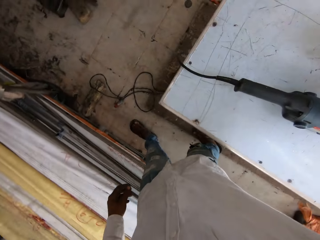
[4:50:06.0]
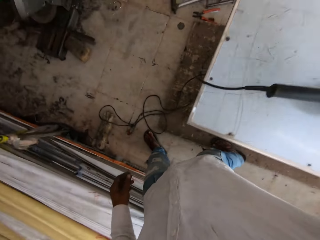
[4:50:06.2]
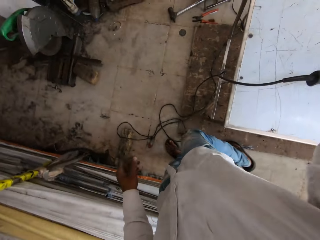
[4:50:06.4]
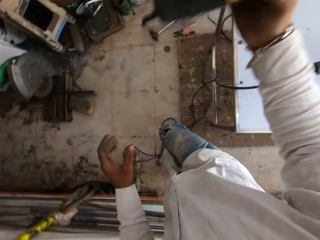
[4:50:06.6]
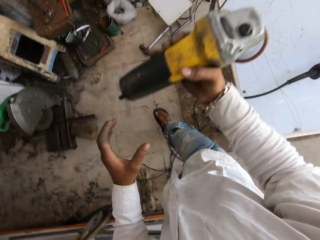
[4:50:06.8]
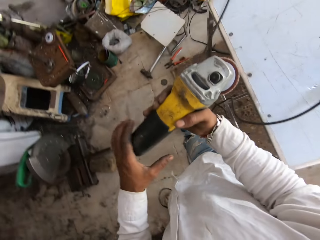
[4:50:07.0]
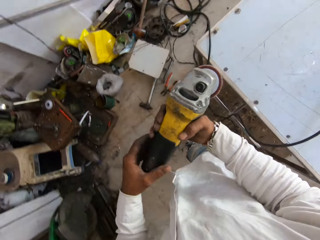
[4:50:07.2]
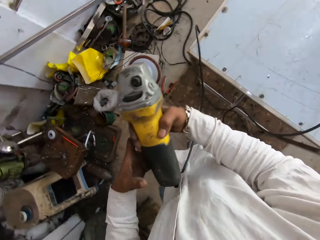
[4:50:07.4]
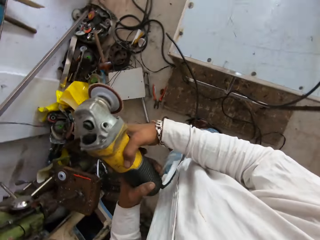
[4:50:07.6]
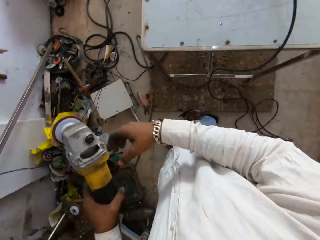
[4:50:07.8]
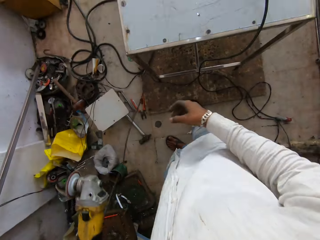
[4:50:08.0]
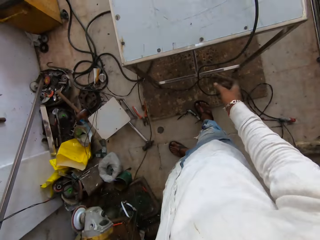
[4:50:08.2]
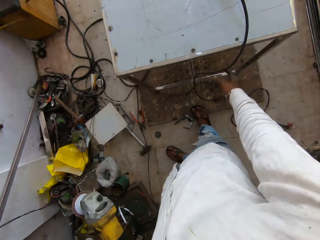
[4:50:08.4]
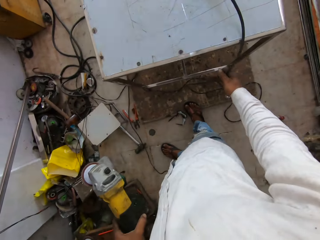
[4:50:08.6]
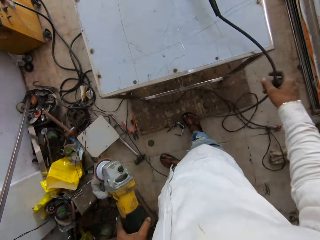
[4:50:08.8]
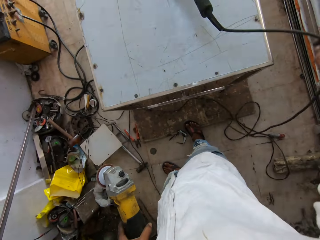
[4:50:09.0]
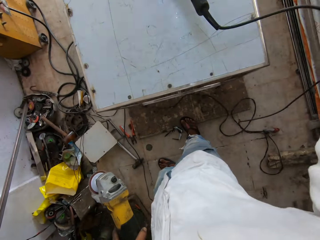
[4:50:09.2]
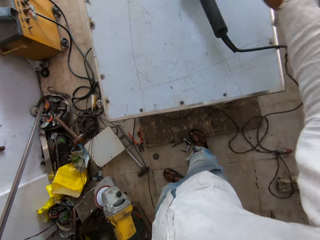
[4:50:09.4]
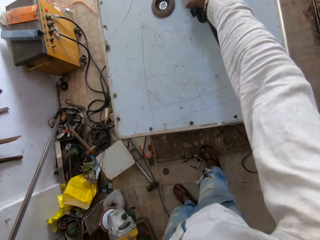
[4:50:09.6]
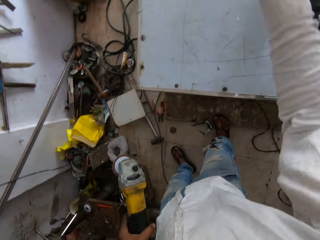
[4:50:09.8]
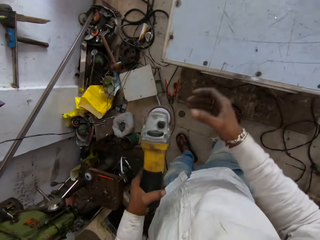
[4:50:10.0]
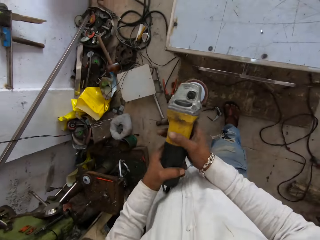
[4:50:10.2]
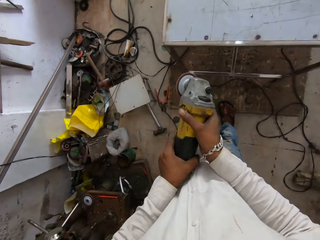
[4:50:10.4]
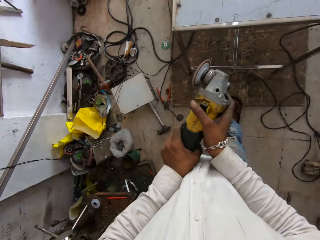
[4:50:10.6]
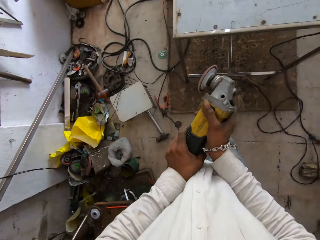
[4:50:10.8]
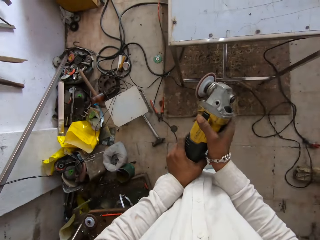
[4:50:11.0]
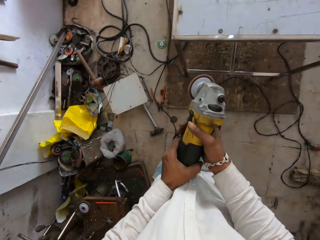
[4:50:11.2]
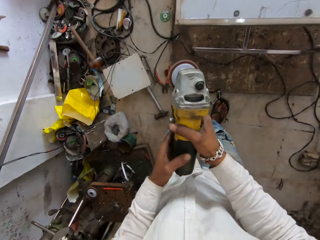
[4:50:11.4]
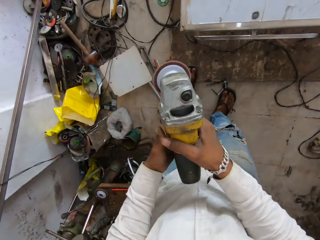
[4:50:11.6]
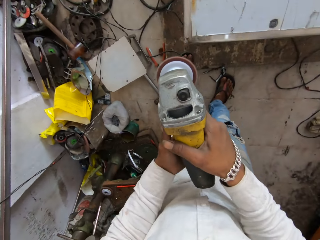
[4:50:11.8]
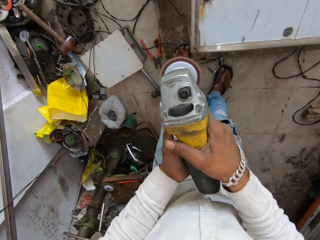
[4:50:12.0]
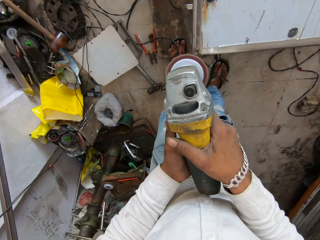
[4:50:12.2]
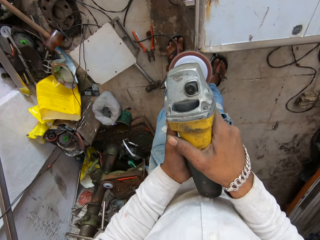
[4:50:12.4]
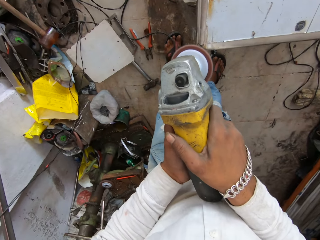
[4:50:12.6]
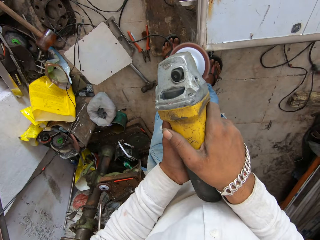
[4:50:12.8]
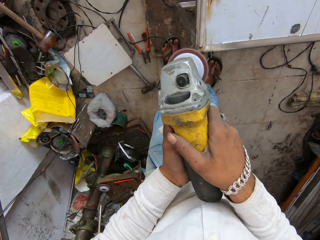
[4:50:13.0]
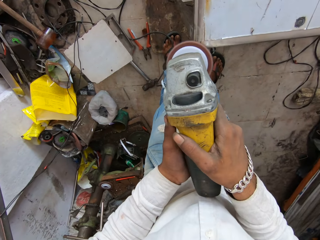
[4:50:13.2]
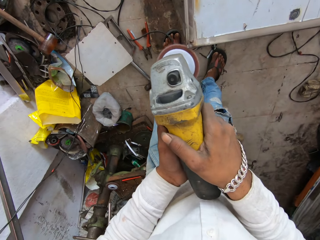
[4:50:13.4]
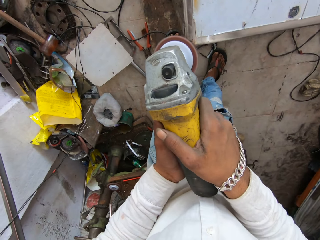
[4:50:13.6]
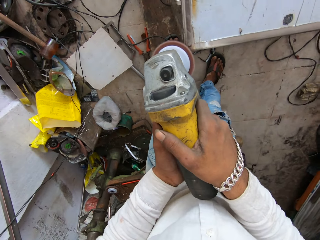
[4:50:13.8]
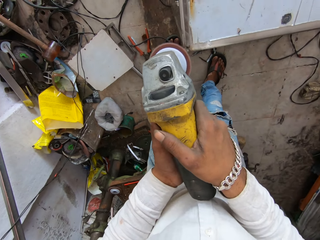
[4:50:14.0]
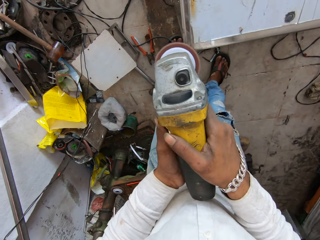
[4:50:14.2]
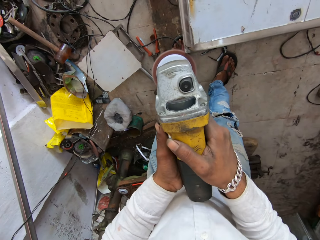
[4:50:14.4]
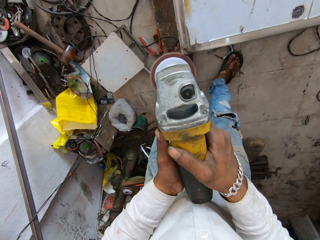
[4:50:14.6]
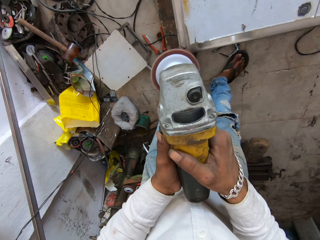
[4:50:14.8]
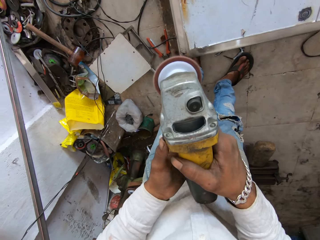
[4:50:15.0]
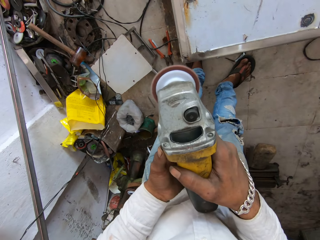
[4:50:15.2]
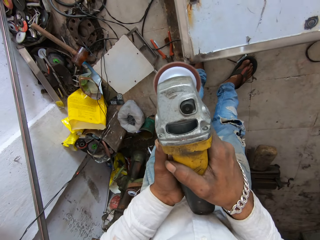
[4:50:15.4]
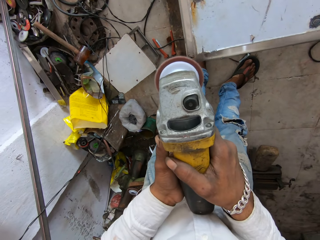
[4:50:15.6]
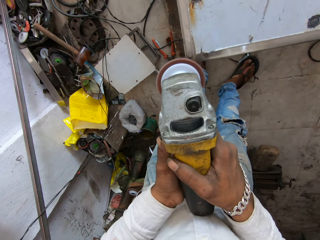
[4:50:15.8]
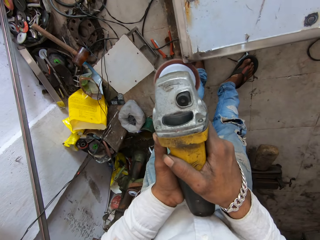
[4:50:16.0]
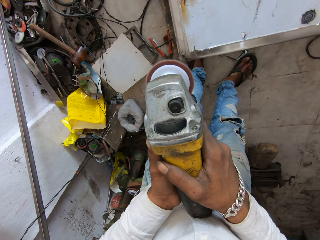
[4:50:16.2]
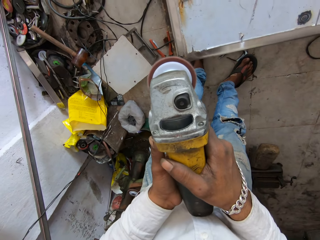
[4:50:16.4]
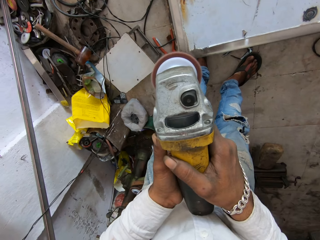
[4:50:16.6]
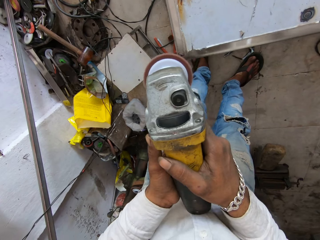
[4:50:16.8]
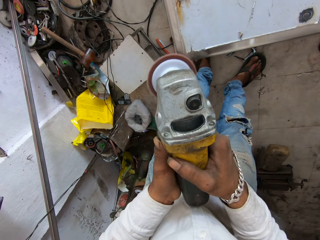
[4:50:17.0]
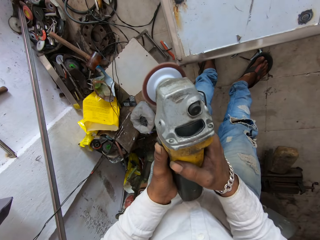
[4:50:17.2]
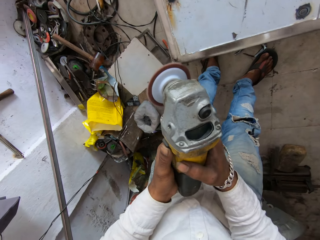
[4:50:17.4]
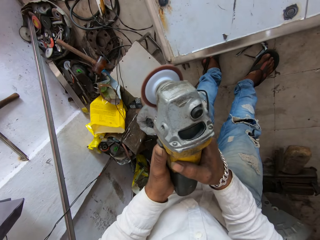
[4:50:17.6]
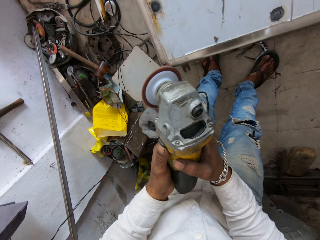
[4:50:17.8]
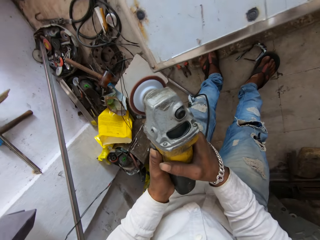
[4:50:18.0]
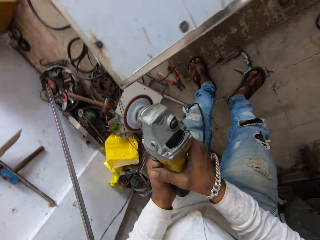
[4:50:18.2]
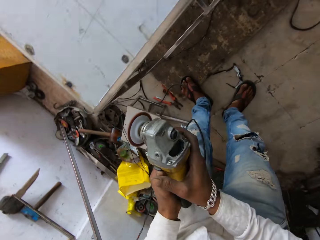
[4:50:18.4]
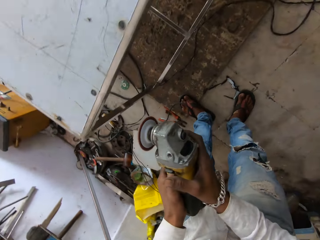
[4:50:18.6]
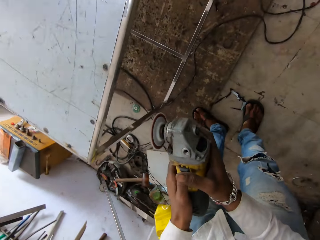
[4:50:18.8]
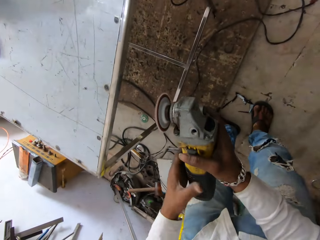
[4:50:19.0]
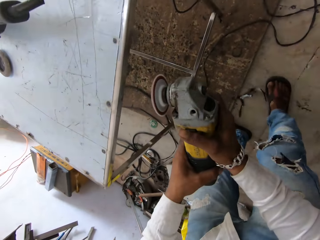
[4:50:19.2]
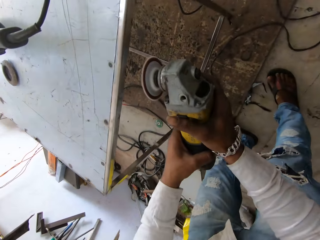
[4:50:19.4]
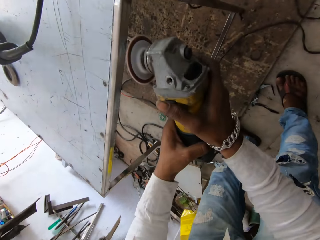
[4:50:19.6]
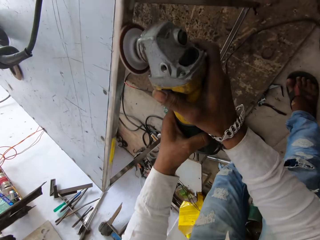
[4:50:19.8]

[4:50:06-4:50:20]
The camera wearer picks up a grinder or glider from the table. They adjust a cable, switch the grinder on, and smoothen the edges of the steel table with the glider.

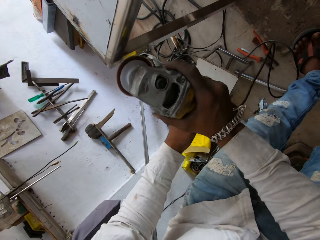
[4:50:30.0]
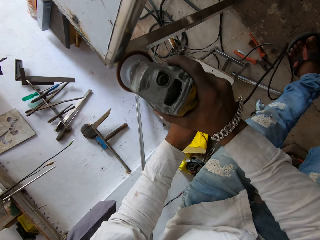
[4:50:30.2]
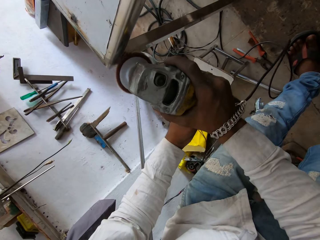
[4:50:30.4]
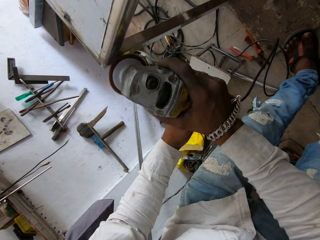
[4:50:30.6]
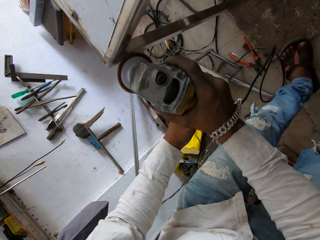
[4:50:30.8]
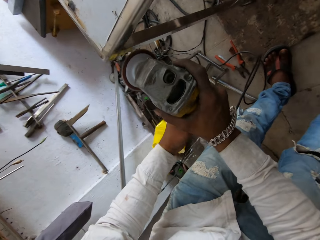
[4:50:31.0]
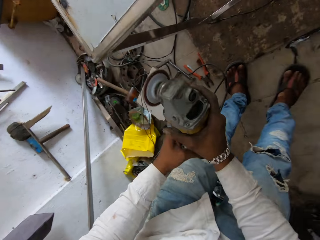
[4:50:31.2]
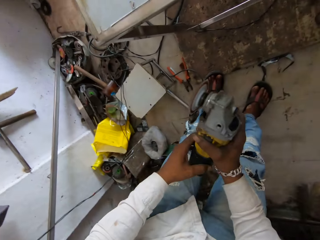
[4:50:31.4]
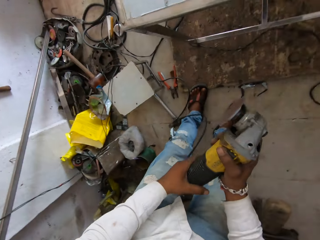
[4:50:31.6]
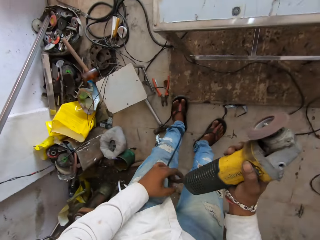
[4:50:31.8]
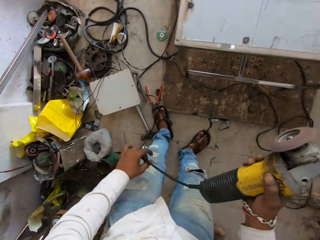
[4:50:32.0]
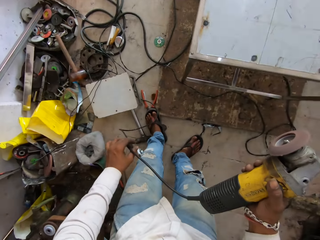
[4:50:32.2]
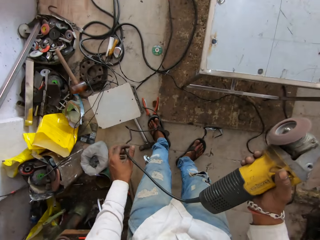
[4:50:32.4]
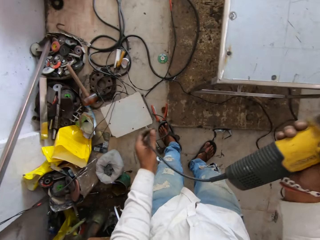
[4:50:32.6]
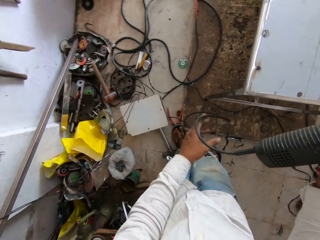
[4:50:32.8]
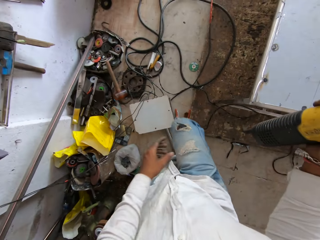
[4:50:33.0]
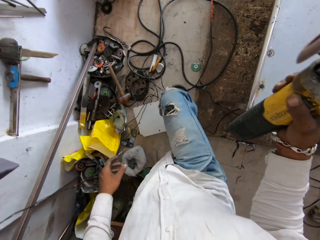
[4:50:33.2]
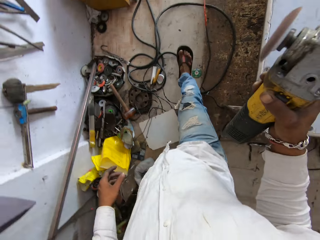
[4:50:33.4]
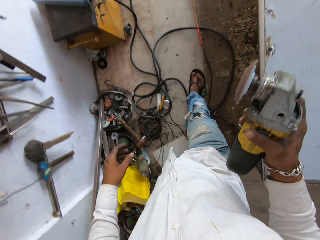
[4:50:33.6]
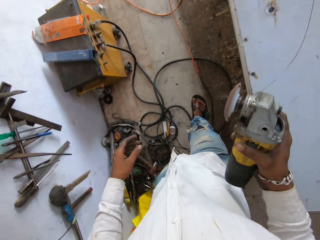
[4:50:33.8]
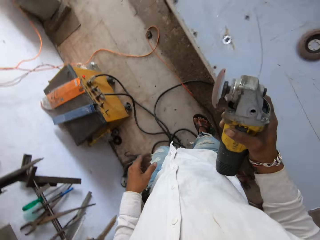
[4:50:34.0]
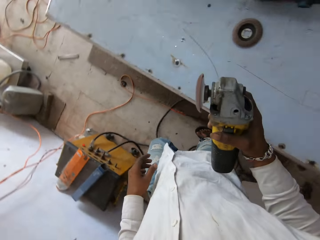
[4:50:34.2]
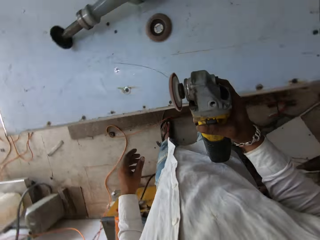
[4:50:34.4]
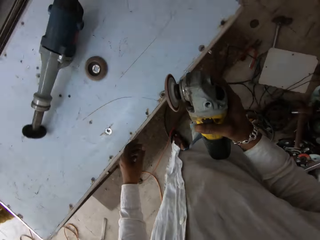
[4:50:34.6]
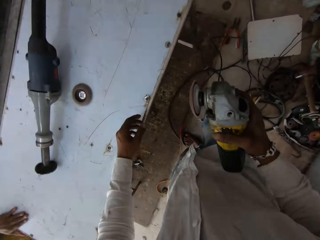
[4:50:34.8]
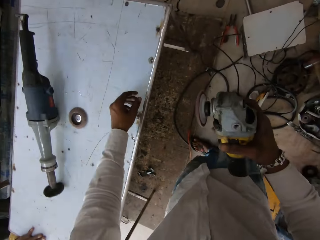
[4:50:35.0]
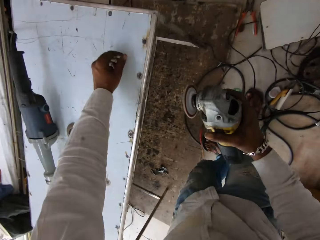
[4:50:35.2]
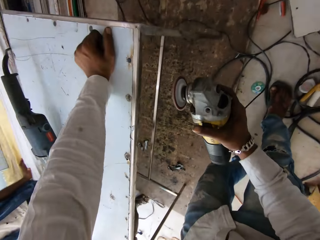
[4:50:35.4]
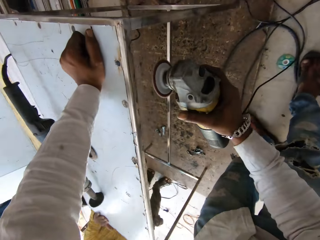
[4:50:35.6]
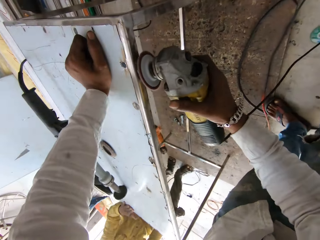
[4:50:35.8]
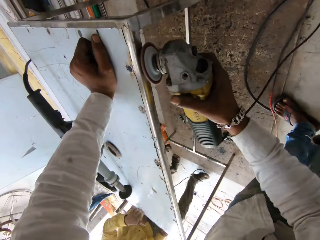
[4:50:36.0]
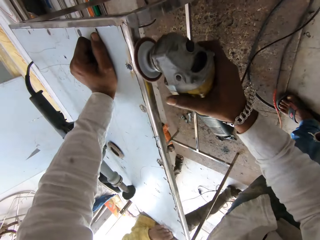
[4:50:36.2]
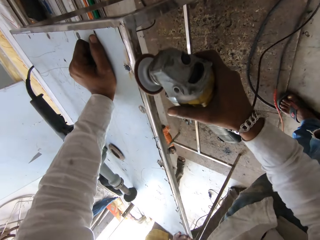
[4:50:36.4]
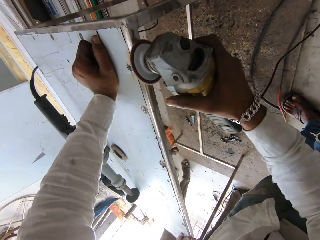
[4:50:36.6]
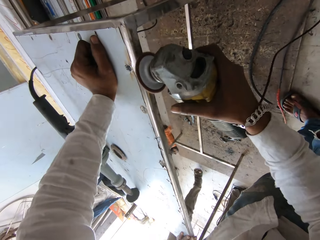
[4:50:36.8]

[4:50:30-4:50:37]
The camera wearer moves to the other side of the table. They smoothen the table using a grinder.
